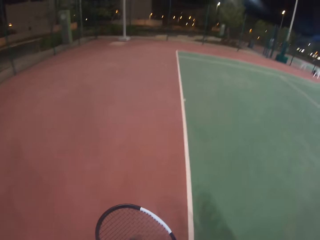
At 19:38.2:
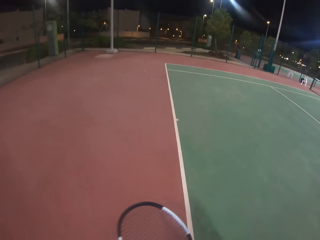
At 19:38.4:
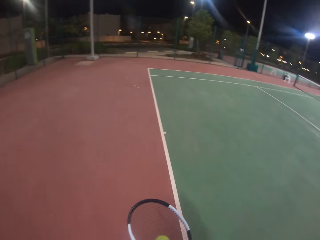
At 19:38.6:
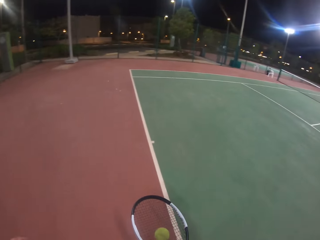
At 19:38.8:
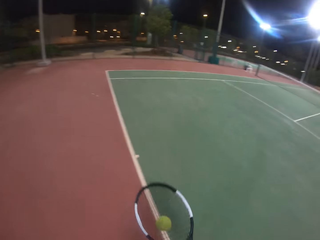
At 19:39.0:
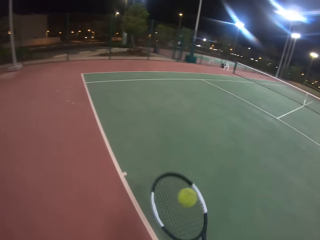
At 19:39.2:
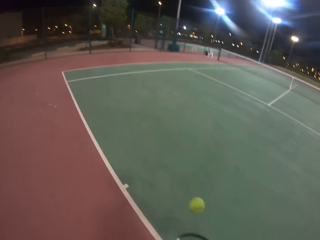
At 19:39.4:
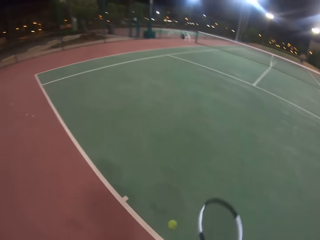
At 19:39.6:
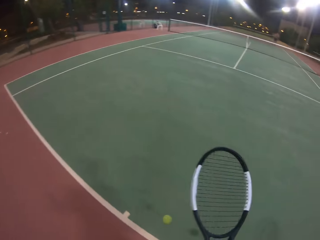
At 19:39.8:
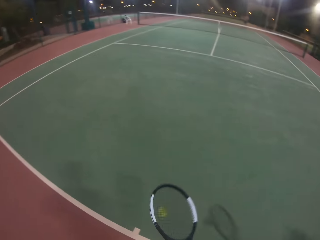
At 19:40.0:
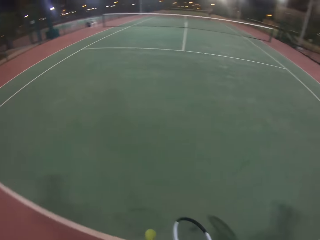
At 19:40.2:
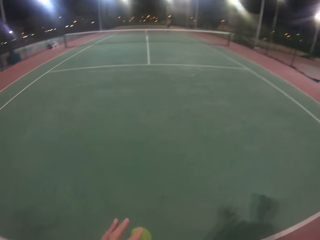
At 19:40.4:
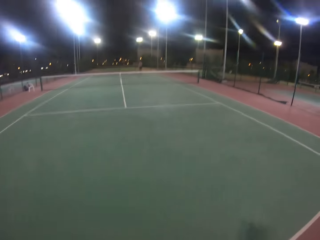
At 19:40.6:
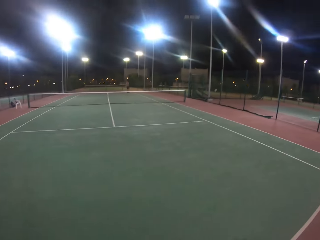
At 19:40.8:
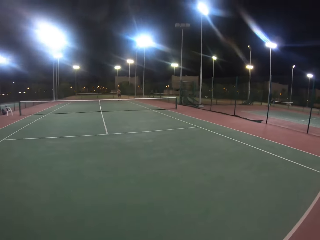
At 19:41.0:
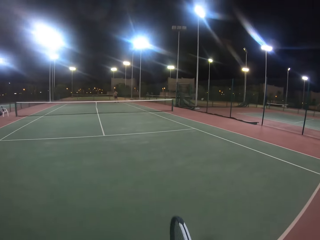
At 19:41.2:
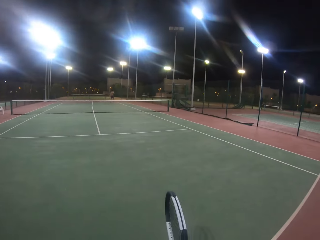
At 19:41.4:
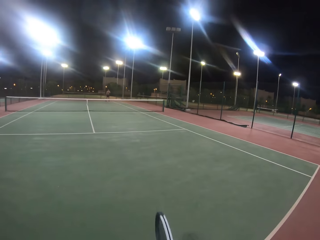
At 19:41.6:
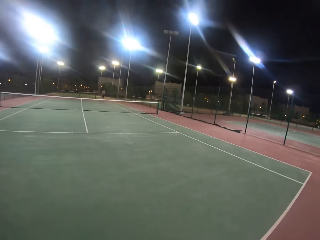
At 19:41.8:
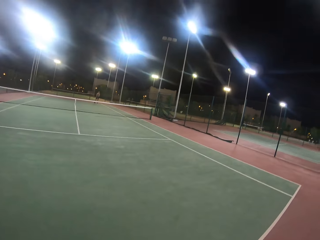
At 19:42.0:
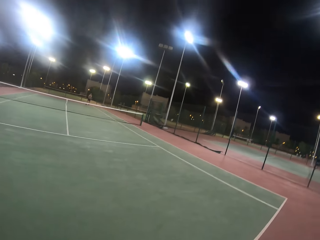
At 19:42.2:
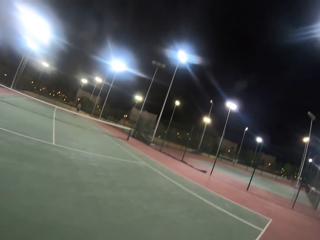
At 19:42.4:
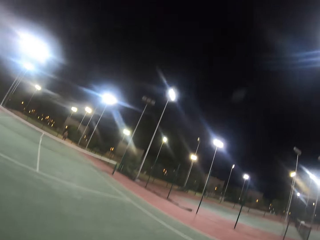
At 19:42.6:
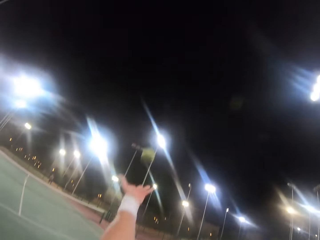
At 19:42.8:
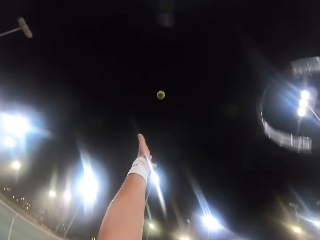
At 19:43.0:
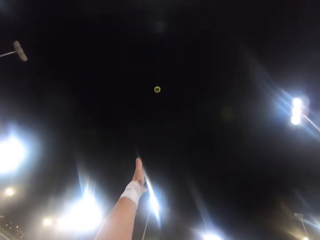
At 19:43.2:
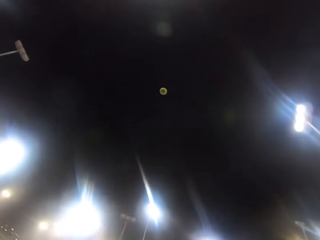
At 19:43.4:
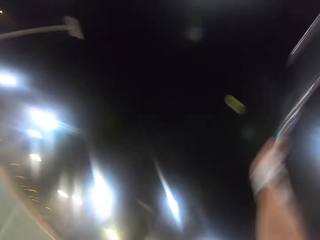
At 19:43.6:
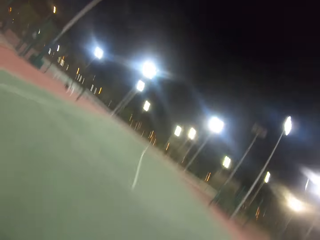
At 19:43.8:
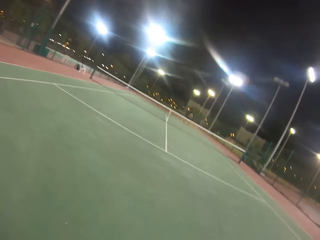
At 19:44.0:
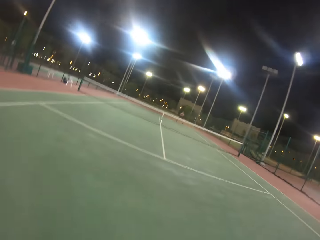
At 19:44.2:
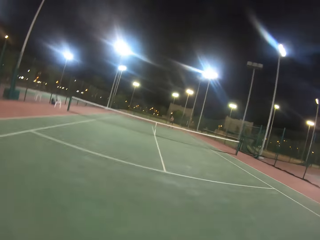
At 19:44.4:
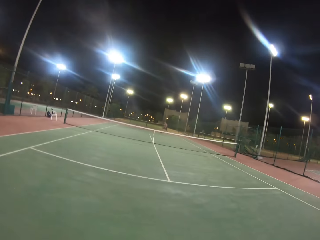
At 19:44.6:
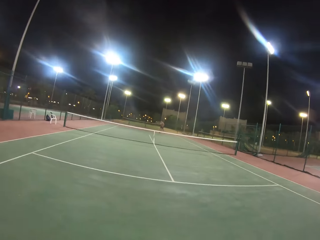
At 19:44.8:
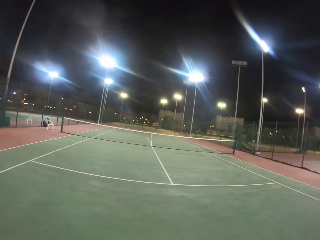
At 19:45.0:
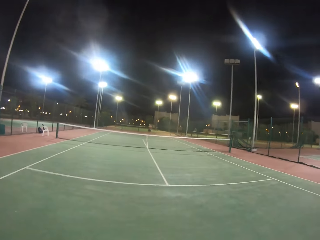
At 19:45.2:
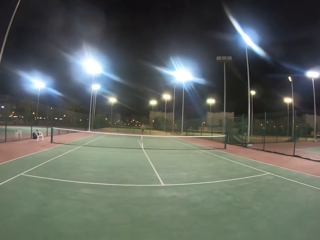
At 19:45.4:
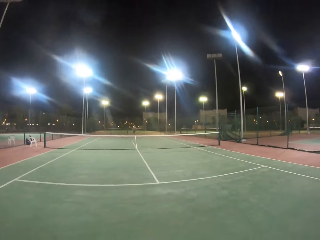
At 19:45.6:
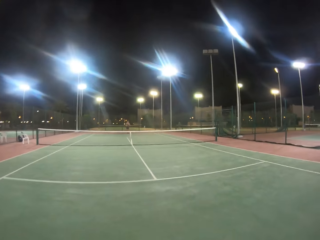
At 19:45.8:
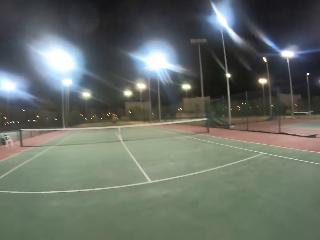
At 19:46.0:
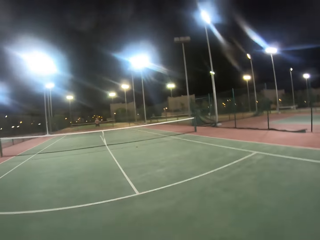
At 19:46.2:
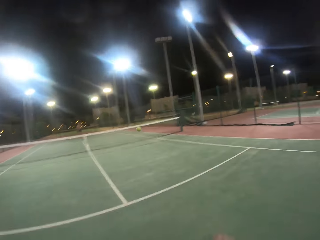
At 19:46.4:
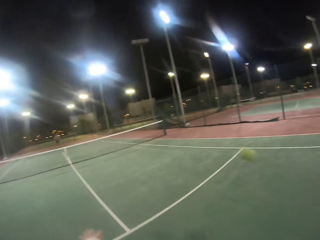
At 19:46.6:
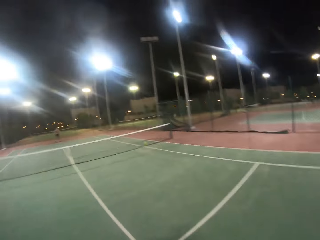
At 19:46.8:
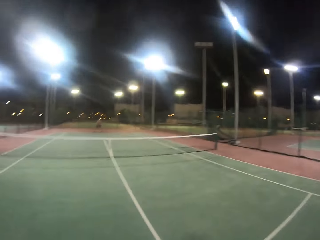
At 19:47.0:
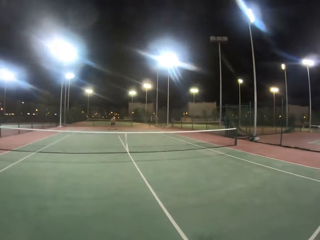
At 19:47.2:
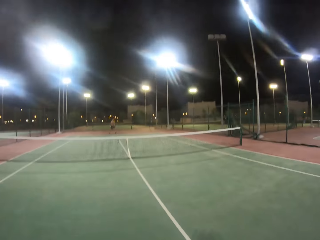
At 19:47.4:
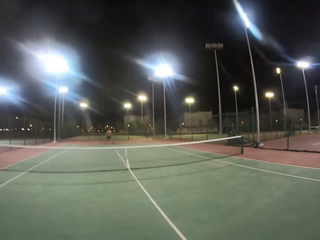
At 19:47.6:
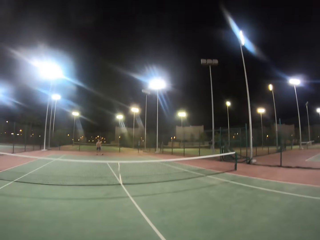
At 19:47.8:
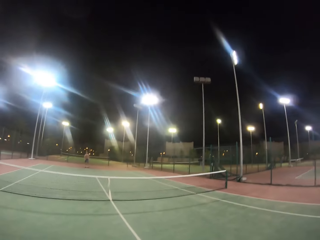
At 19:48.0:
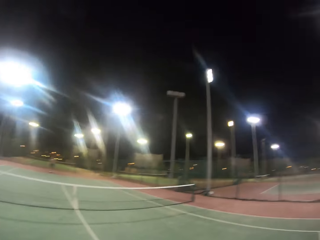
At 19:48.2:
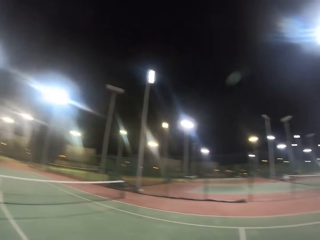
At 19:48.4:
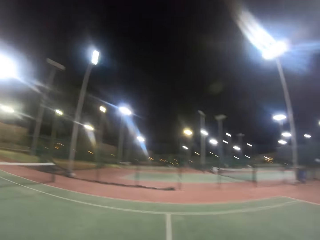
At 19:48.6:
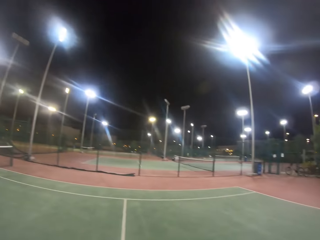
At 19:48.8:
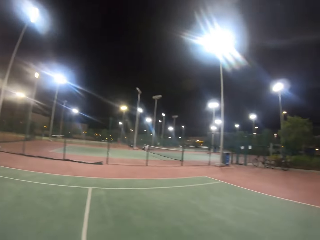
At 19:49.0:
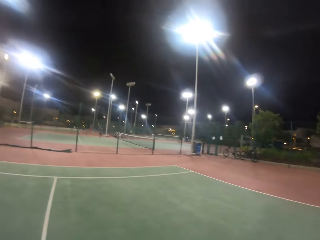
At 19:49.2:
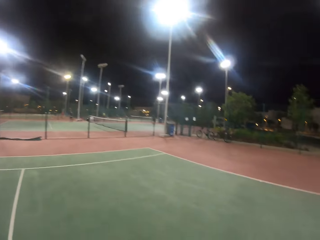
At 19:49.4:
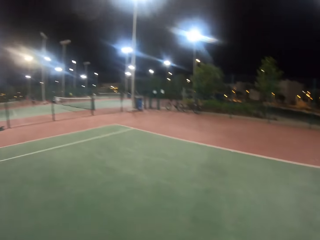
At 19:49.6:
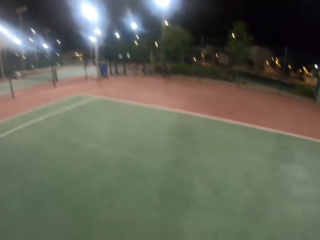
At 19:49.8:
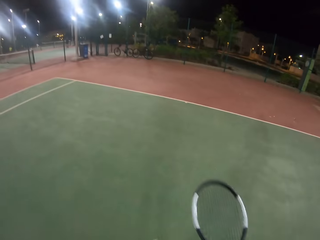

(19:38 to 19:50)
The camera wearer throws the ball up and hits the ball with the racket. They play the tennis game. A man hits the ball with the racket. The camera wearer hits the ball with the racket.

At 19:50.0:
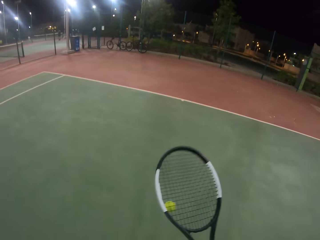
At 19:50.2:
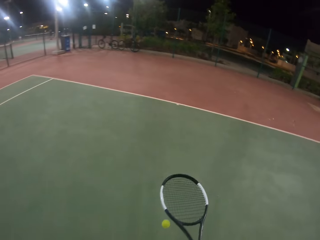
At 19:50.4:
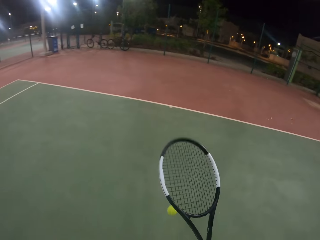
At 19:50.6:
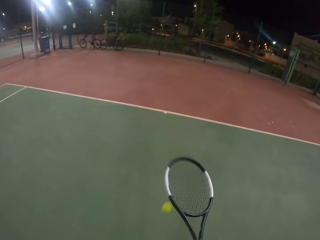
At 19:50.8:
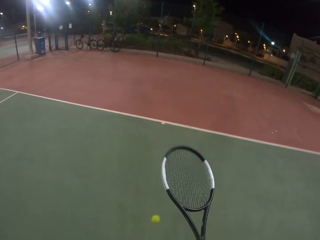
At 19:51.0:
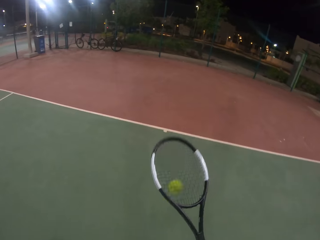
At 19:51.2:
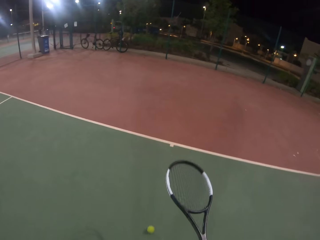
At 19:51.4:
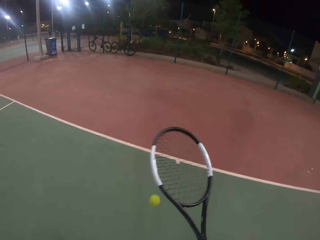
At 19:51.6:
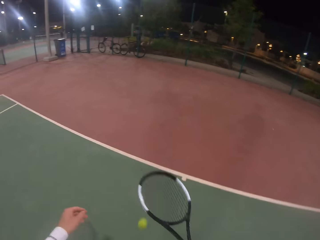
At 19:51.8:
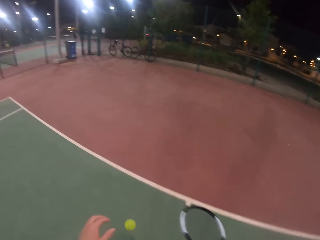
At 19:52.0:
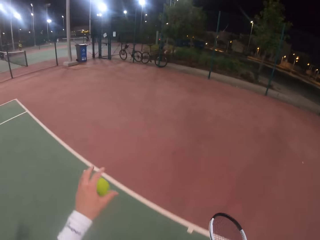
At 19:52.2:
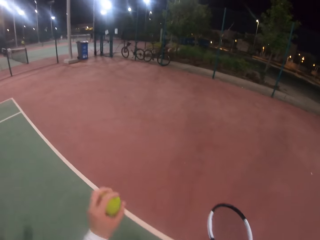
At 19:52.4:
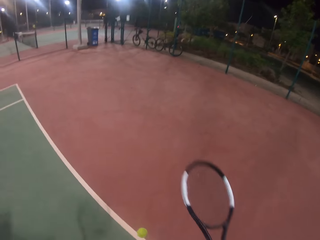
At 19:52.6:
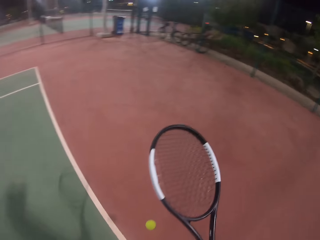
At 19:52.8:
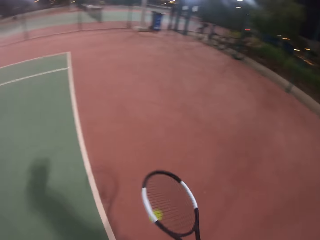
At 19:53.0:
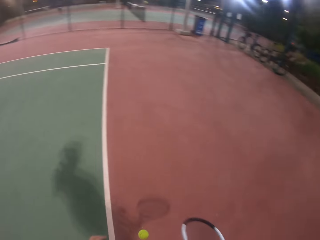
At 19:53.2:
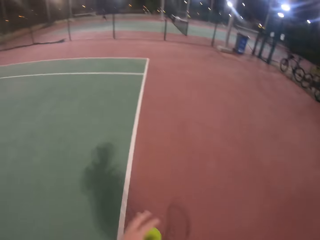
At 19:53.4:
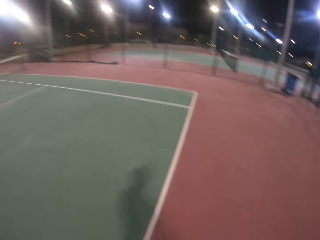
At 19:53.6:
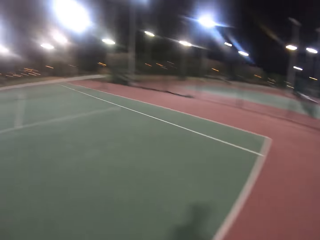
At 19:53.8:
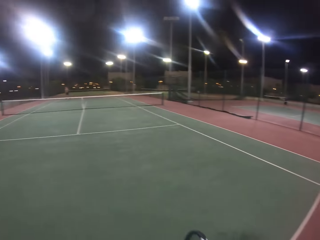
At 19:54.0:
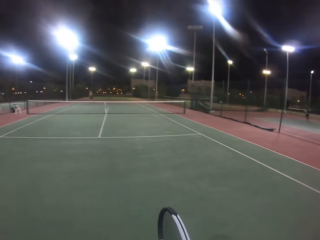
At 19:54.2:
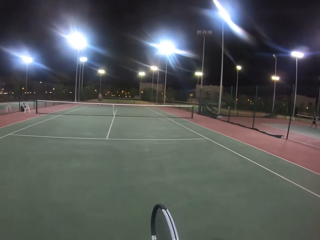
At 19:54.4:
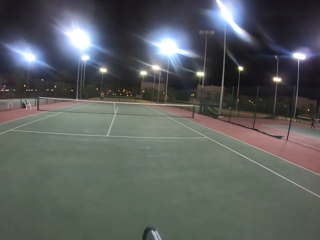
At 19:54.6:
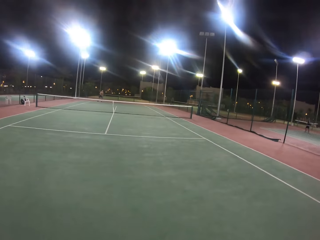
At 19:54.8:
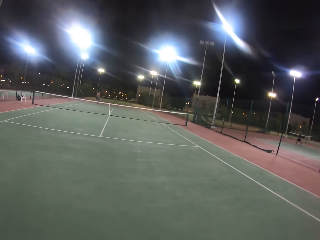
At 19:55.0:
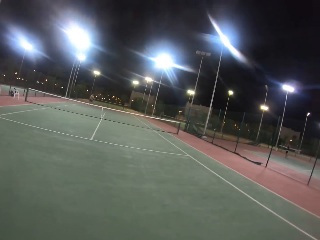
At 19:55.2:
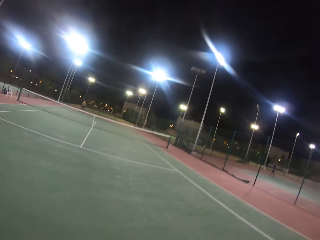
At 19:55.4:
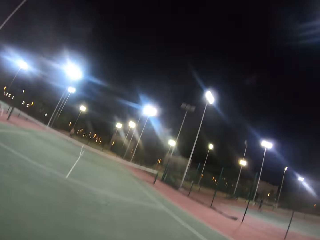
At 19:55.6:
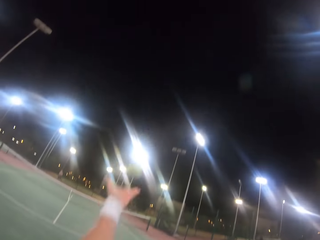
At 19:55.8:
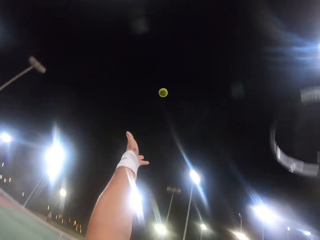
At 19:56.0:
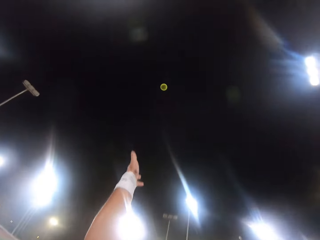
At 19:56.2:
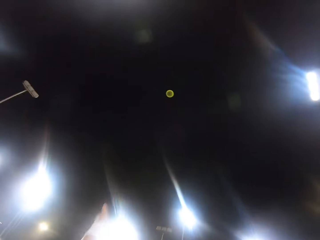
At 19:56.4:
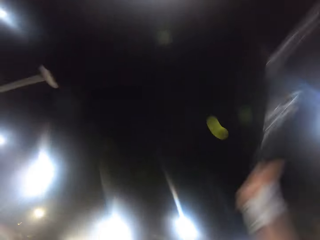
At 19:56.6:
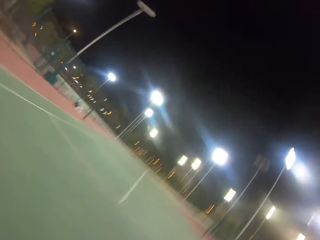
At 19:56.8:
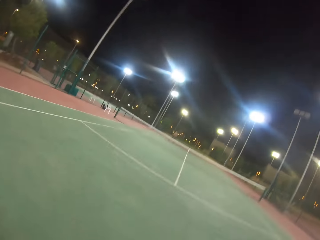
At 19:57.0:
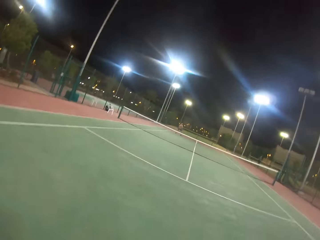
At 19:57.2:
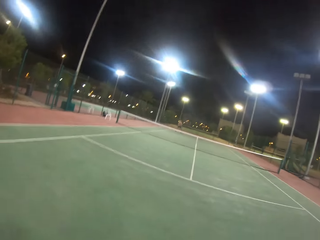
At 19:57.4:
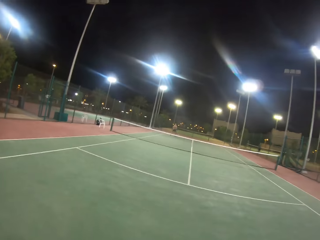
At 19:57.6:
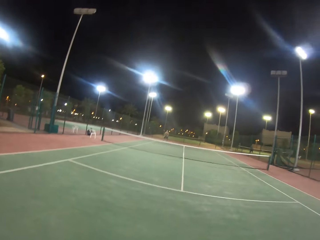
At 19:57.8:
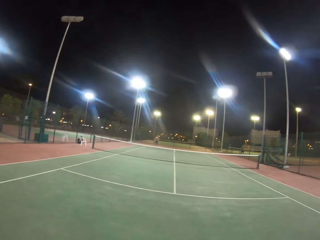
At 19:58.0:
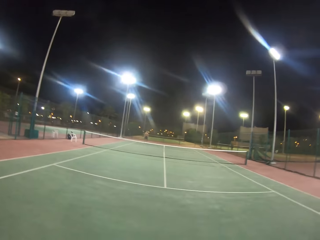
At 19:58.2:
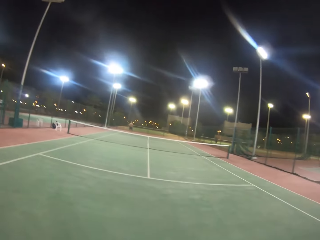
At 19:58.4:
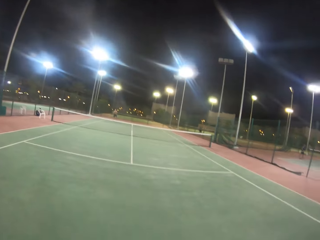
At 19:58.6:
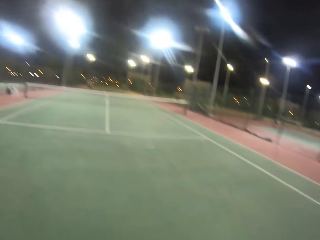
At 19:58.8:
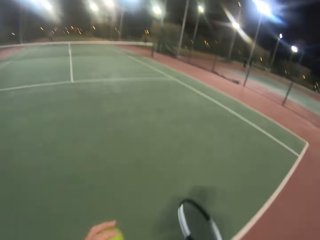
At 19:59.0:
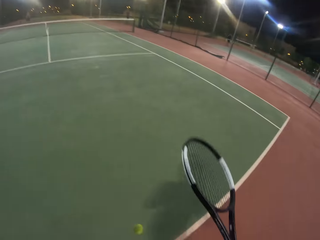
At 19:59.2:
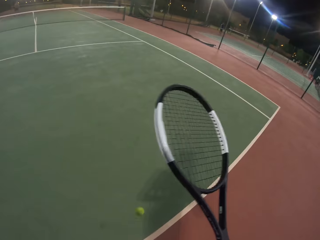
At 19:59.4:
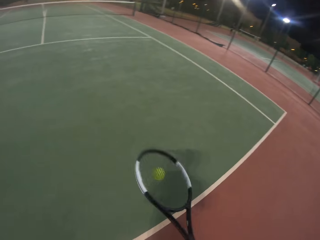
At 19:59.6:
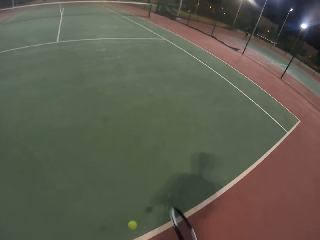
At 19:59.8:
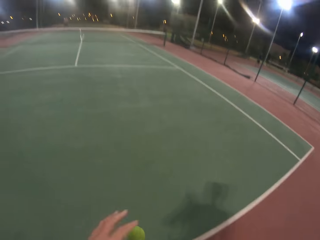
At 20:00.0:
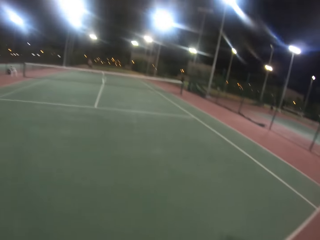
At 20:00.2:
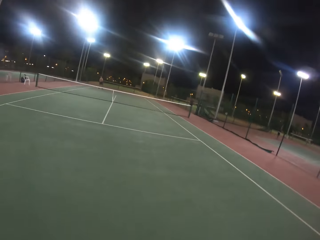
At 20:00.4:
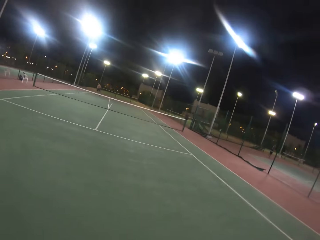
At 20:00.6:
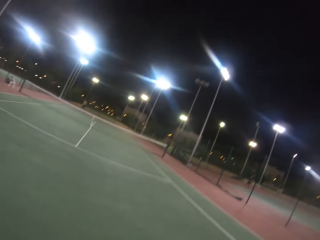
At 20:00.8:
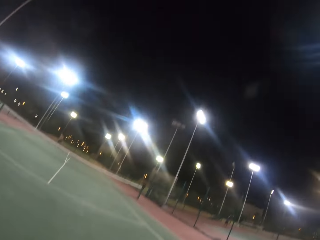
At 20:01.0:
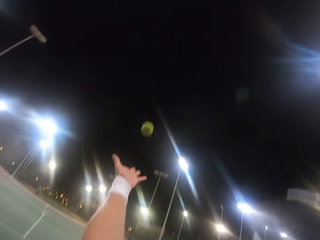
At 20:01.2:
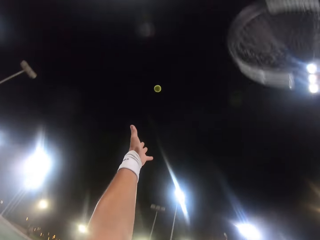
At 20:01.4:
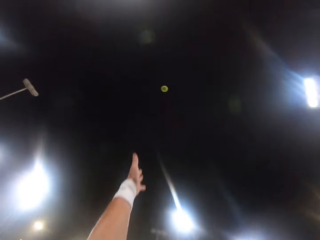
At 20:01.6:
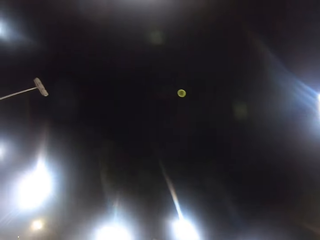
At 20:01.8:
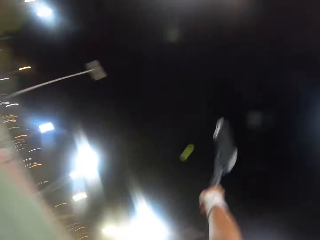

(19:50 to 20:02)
The camera wearer bounces the ball with the racket. They play with the ball. They throw the ball up. They play the tennis game. They hit the ball with the racket. A man hits the ball with the racket. The camera wearer bounces the ball with the racket. They throw the ball up.
